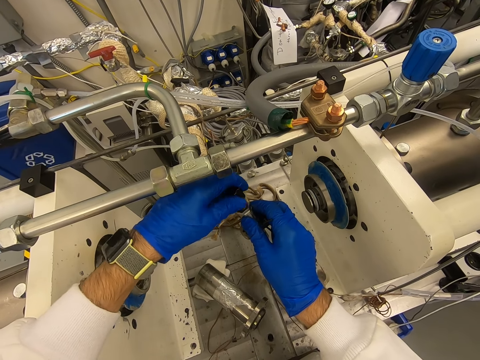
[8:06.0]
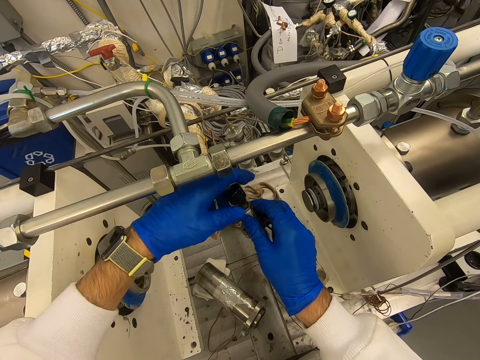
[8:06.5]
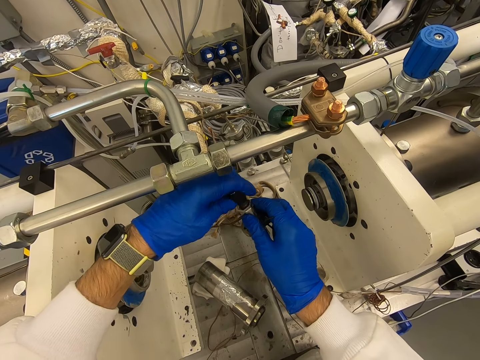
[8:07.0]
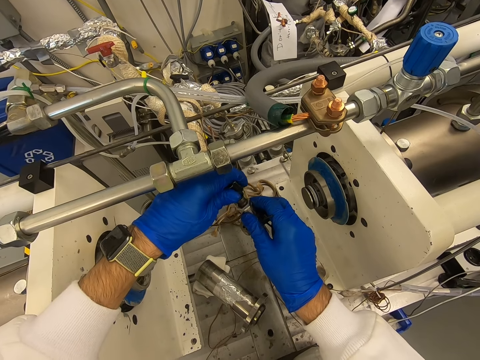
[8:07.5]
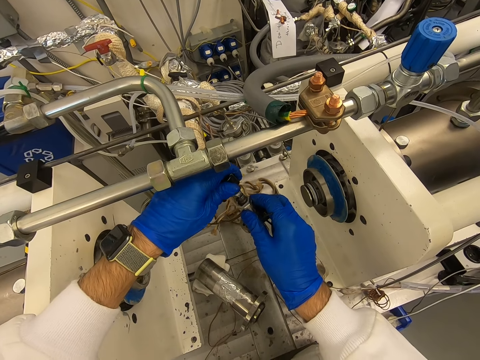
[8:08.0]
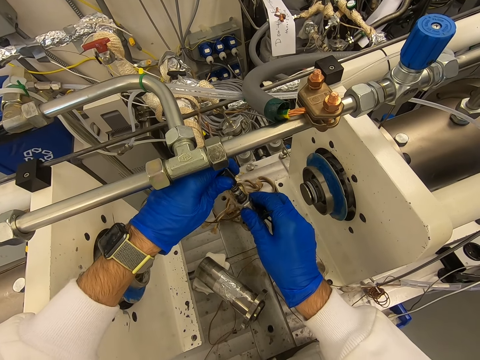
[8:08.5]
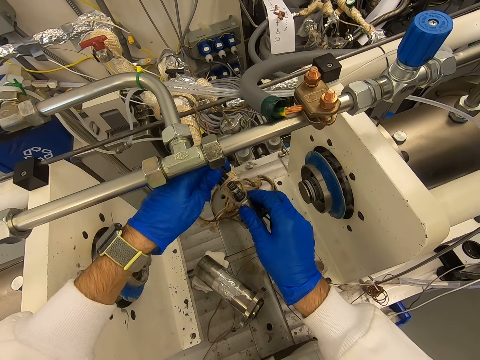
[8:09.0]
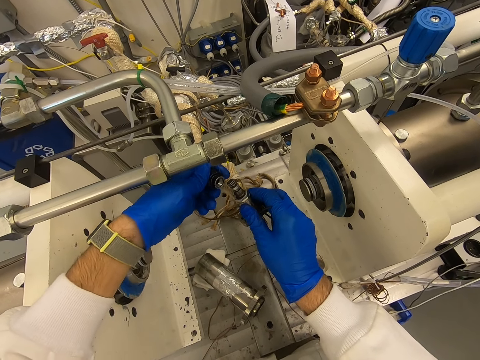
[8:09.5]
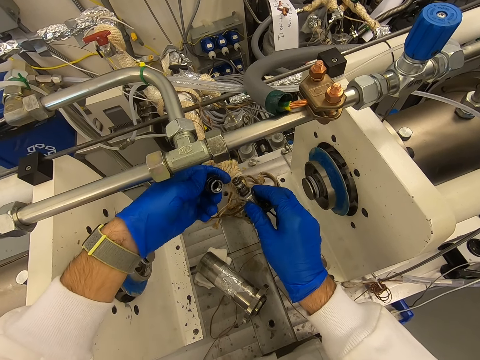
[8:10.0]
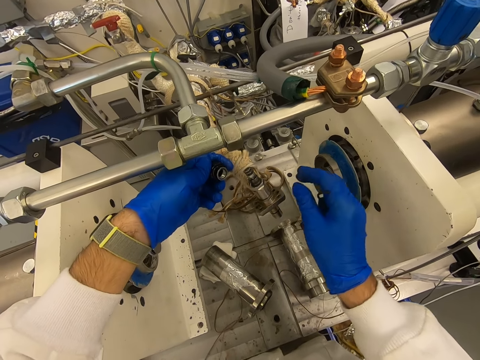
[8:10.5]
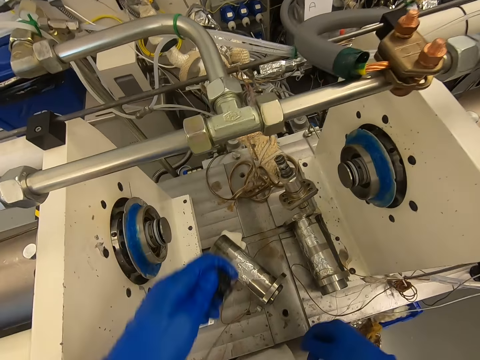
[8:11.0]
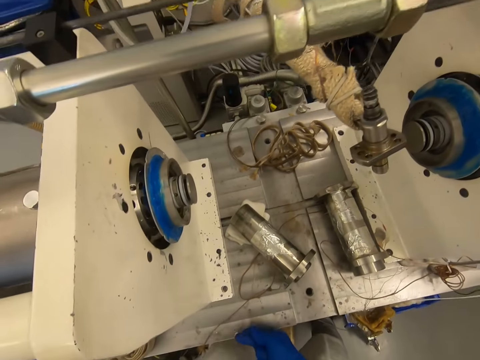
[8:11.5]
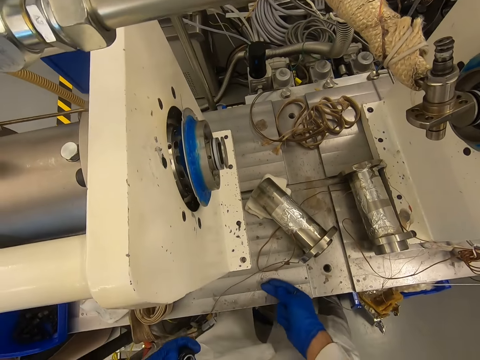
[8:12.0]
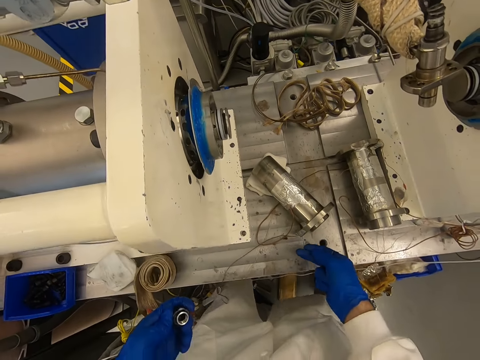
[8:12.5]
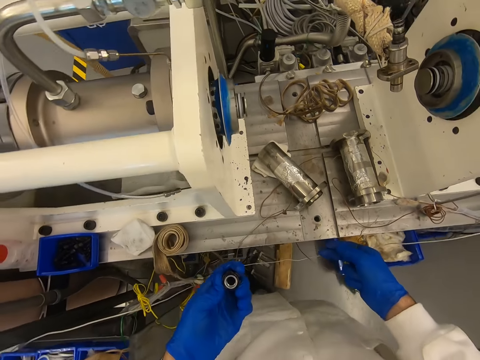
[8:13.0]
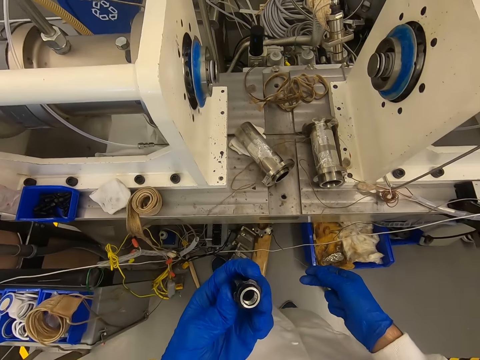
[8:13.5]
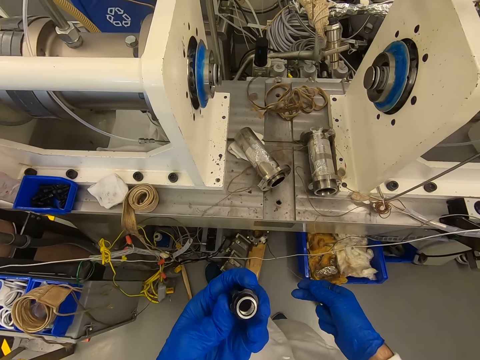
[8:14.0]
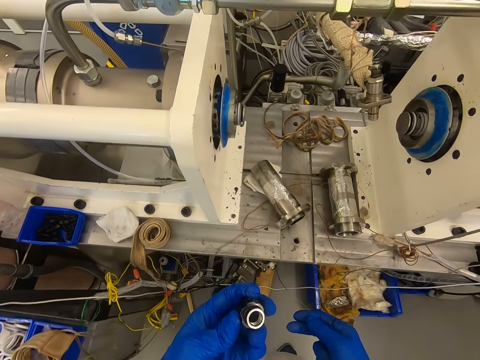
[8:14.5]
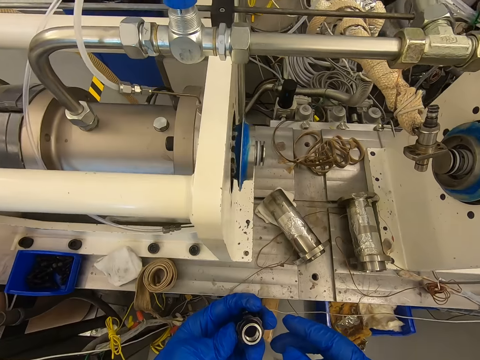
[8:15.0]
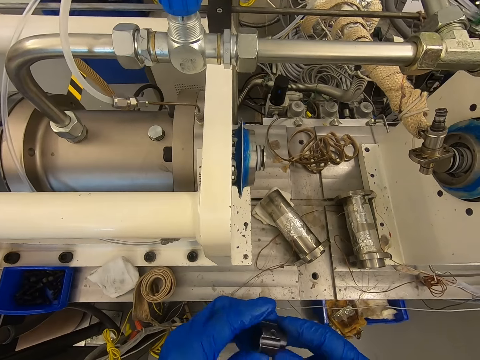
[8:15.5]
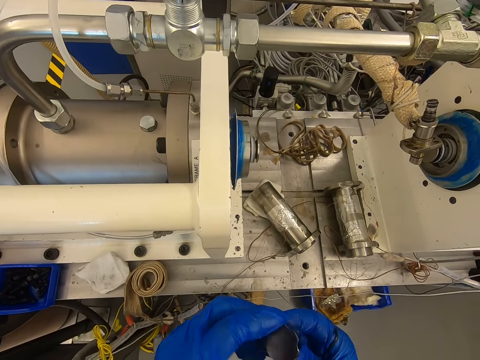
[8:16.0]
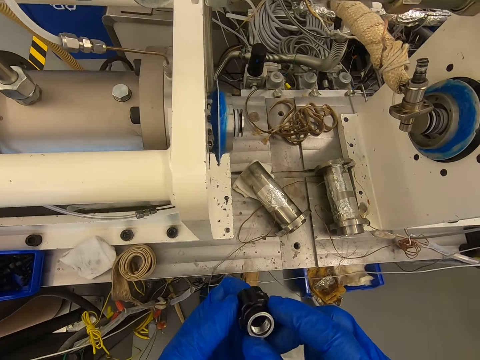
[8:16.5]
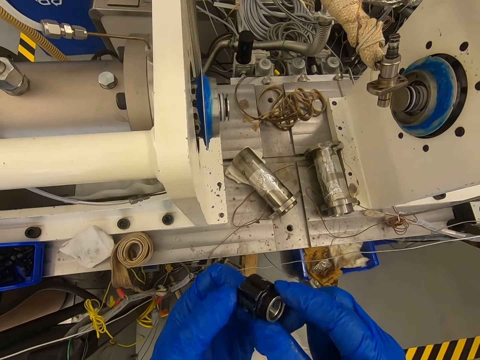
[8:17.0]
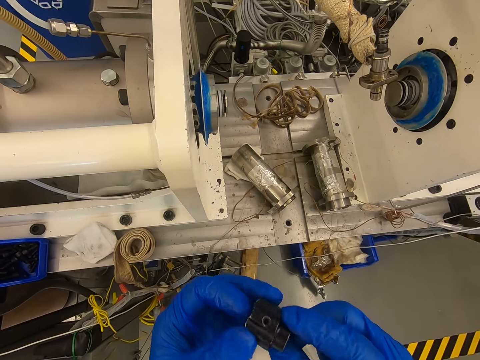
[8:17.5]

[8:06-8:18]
The camera wearer looks at the bolt. They move backward. They look at the bolt. They hold a cap.

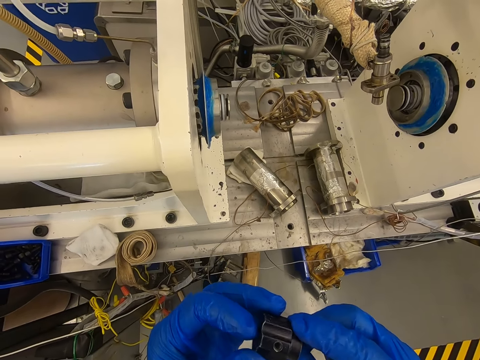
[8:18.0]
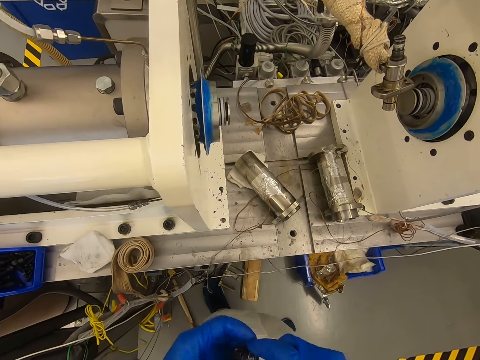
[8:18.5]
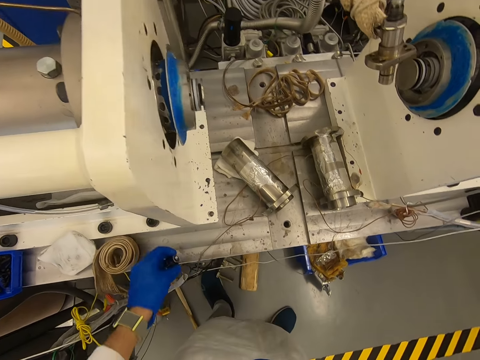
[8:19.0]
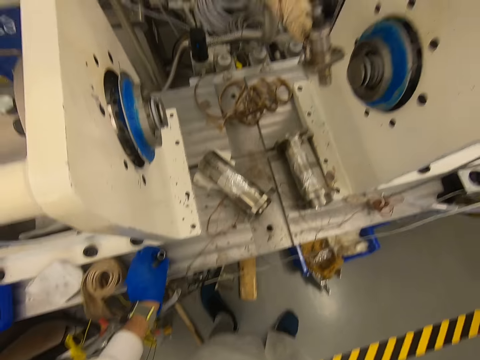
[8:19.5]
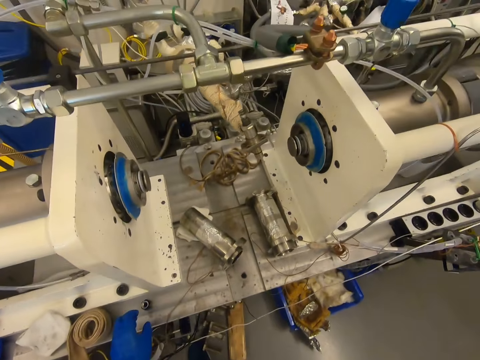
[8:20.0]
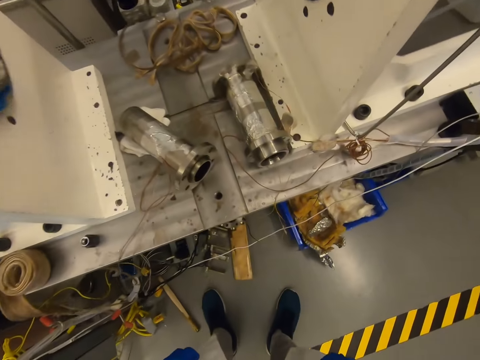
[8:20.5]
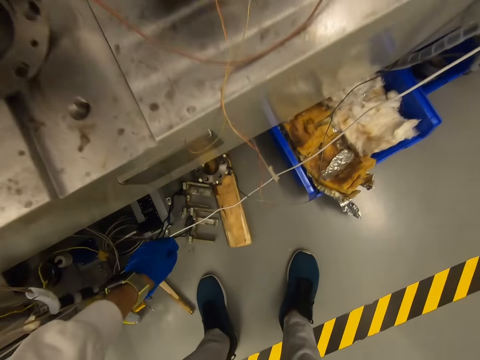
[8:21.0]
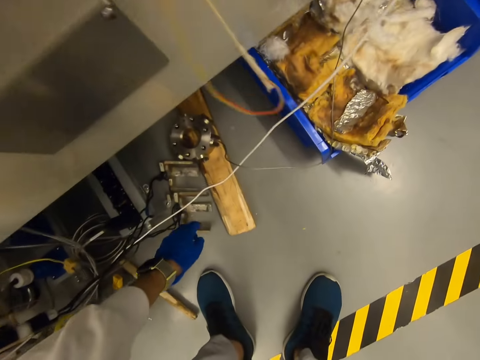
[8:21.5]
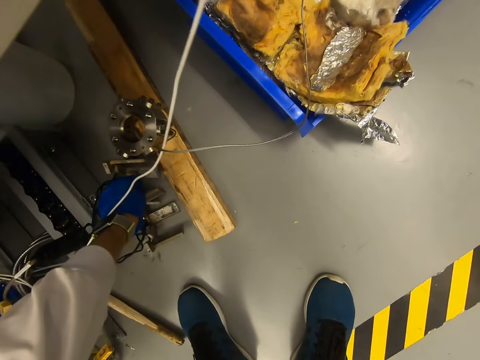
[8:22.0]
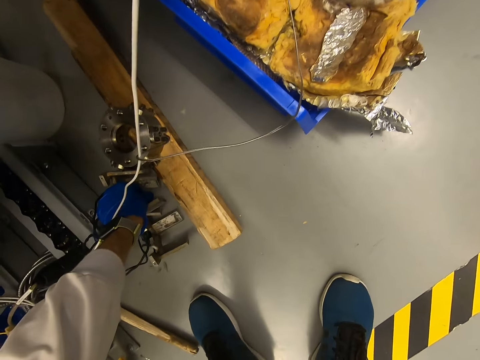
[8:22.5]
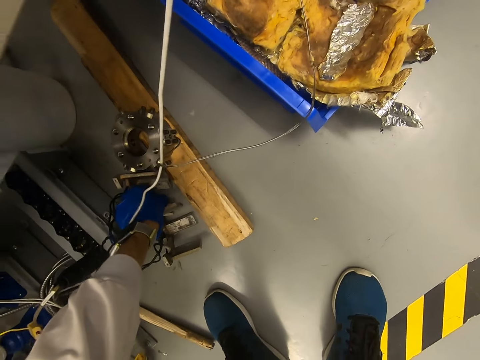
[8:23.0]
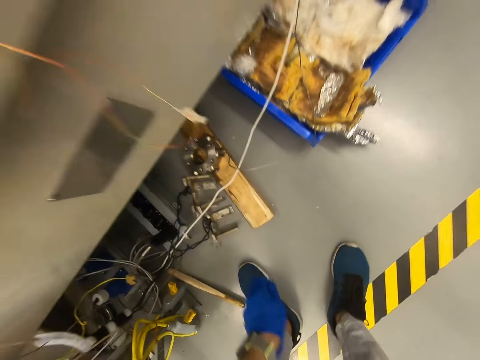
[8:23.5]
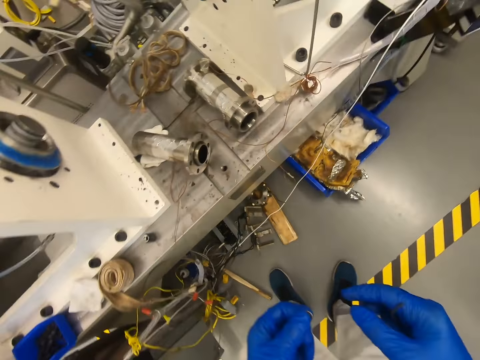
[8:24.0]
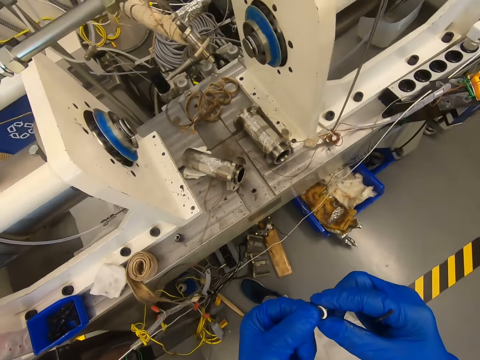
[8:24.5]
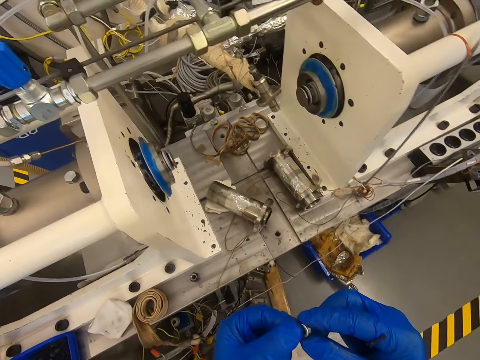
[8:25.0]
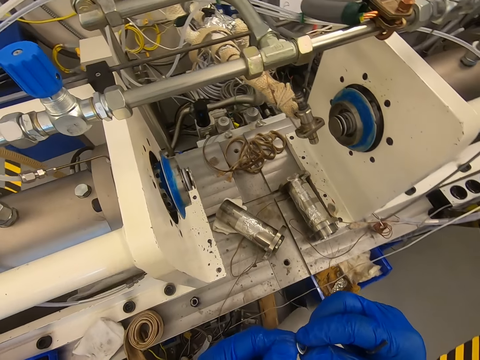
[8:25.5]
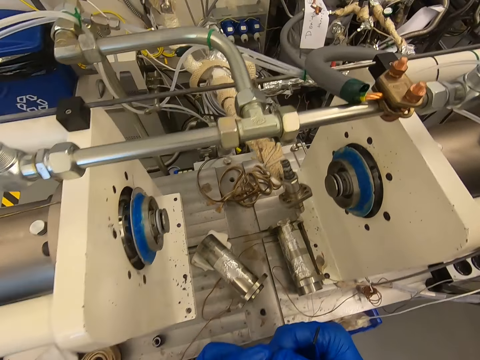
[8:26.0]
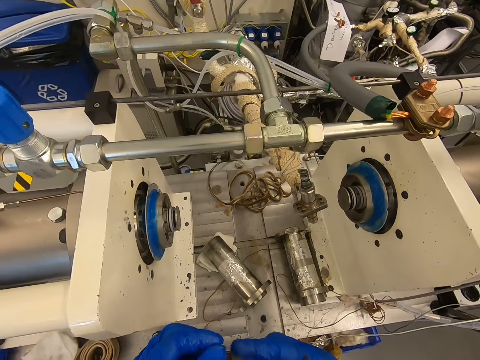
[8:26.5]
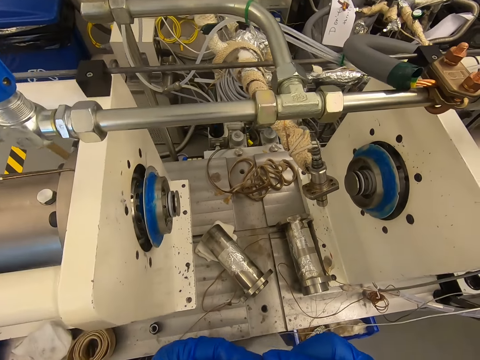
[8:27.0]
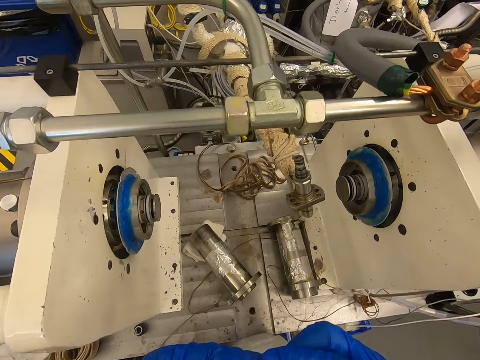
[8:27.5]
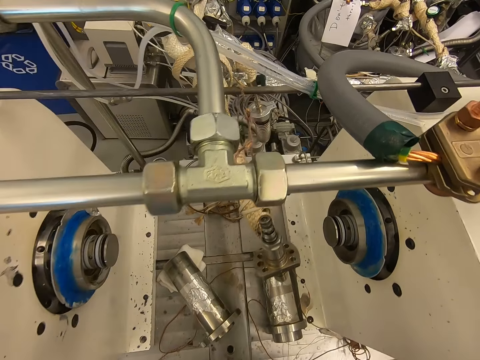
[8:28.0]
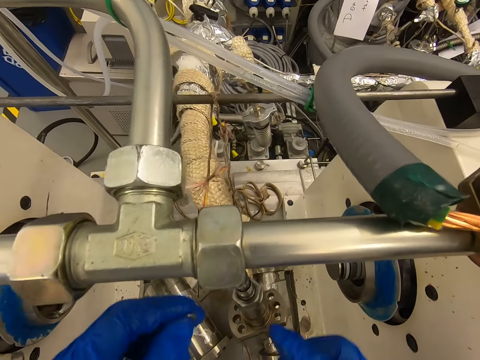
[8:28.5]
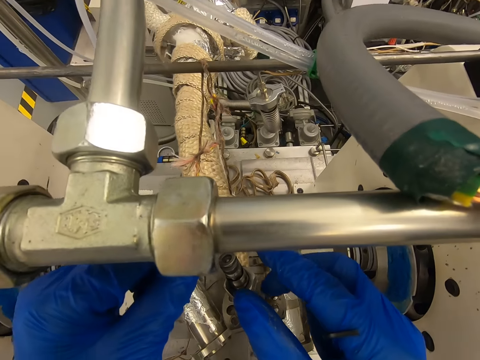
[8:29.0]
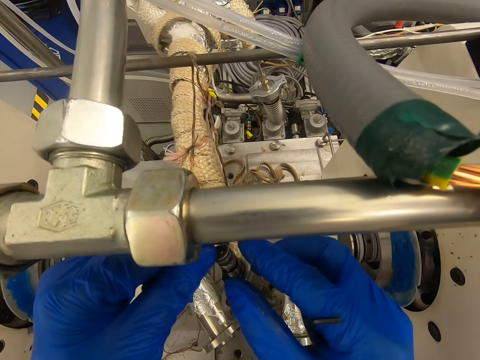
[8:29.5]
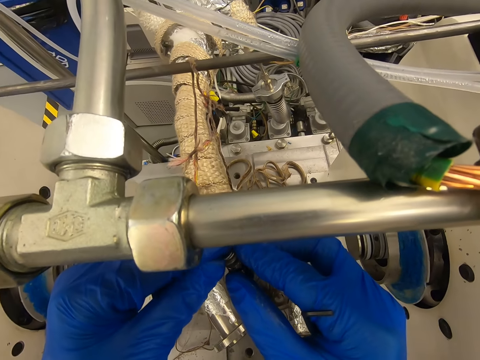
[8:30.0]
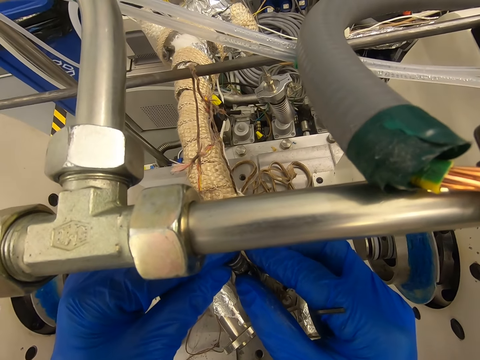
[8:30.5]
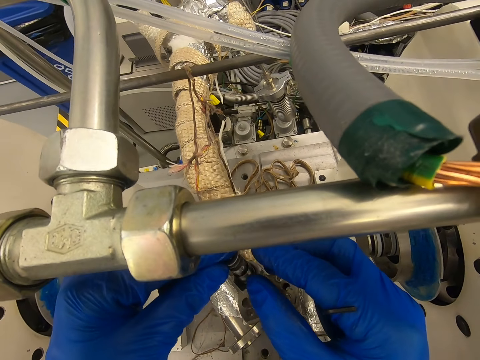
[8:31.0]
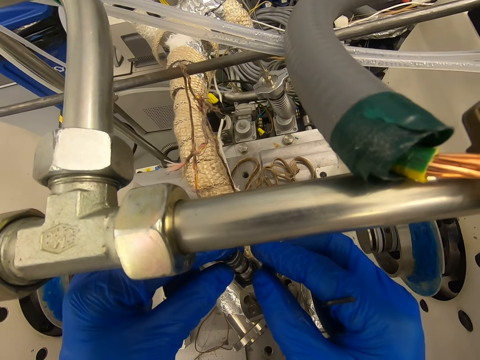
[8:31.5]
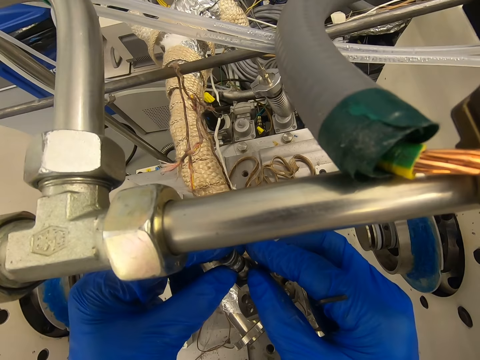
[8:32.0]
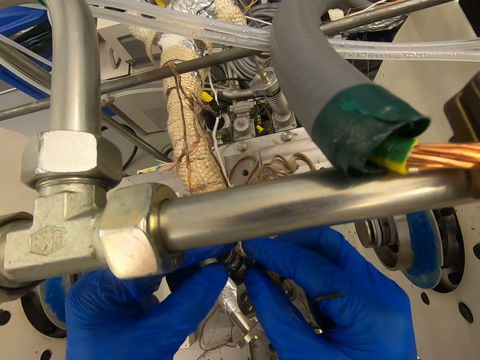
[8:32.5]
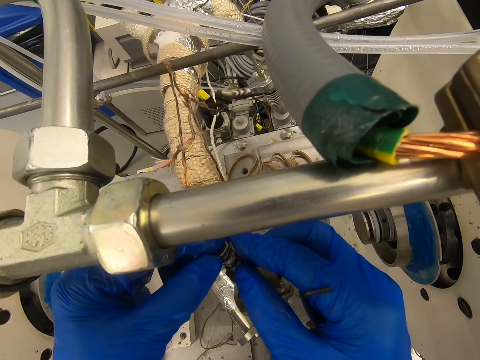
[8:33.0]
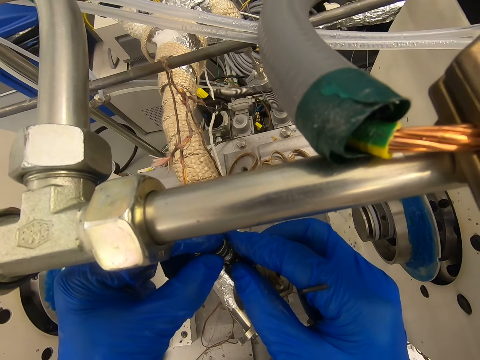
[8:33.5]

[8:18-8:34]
The camera wearer puts the bolt on the machine. They place the cap on the surface. They pick up the bolt. They look at the bolt. They hold the cap. They move to the machine. They put the bolt on the nut and touch the nut. They adjust the bolt.
